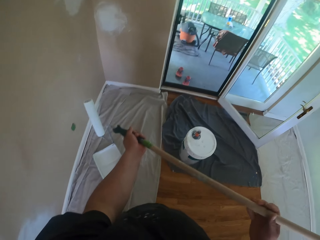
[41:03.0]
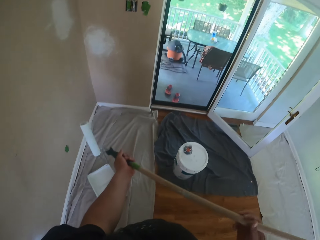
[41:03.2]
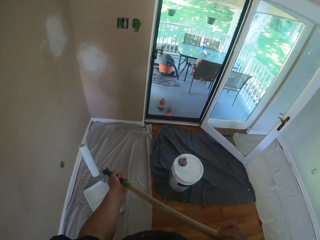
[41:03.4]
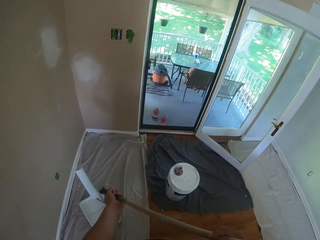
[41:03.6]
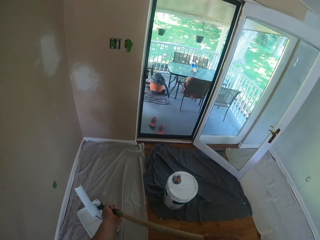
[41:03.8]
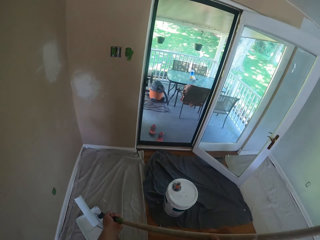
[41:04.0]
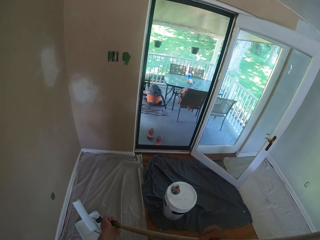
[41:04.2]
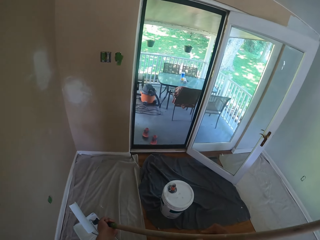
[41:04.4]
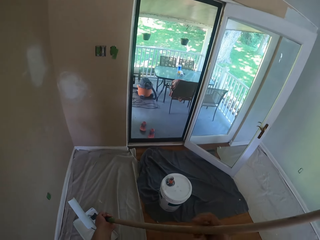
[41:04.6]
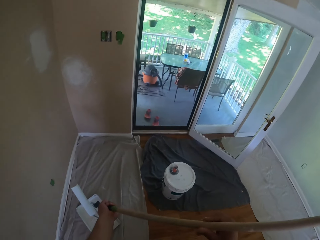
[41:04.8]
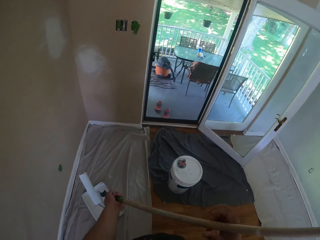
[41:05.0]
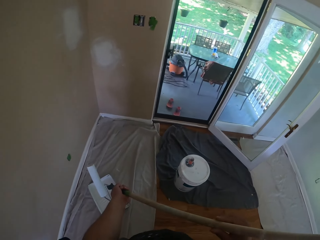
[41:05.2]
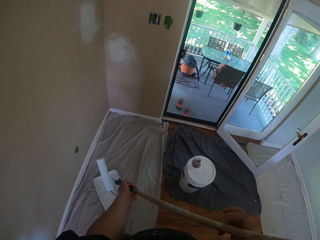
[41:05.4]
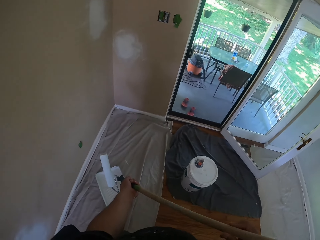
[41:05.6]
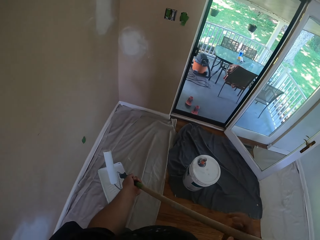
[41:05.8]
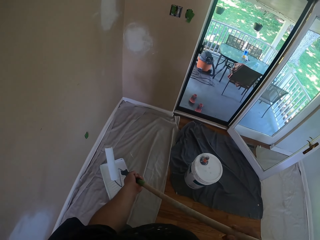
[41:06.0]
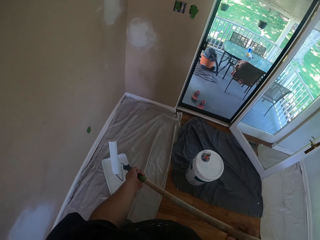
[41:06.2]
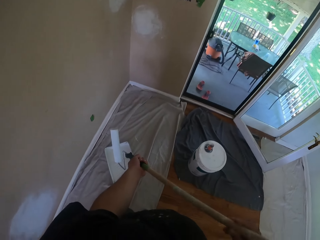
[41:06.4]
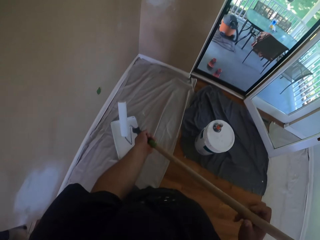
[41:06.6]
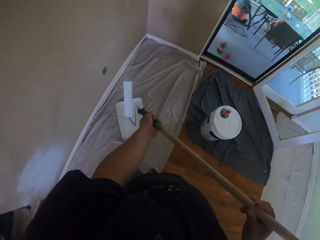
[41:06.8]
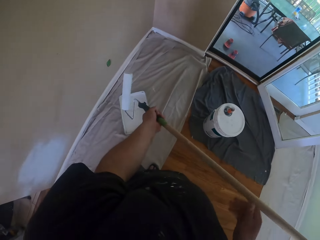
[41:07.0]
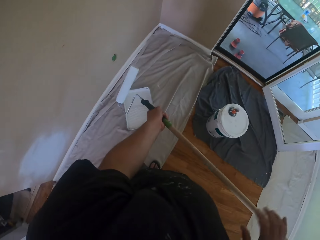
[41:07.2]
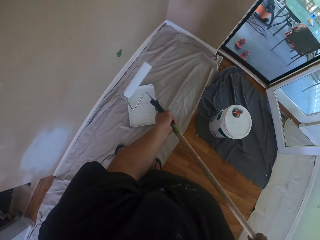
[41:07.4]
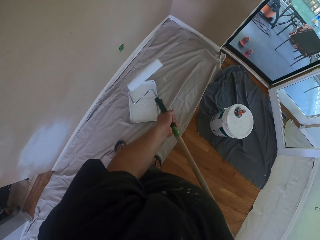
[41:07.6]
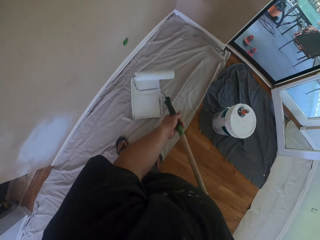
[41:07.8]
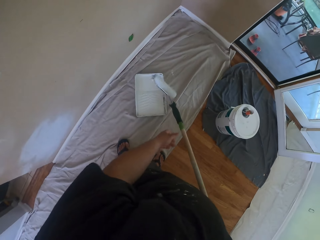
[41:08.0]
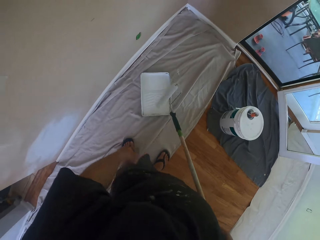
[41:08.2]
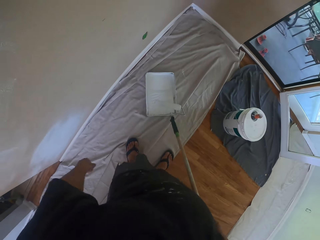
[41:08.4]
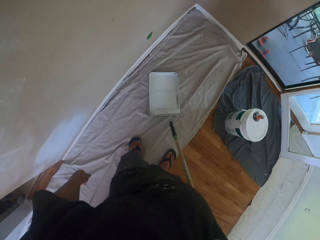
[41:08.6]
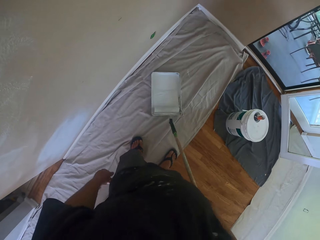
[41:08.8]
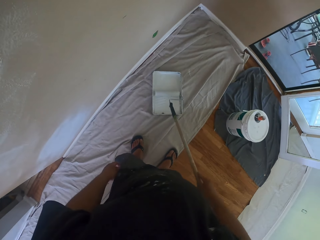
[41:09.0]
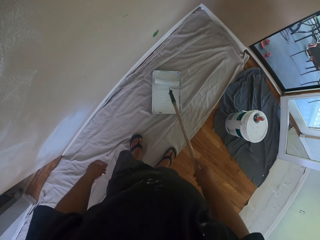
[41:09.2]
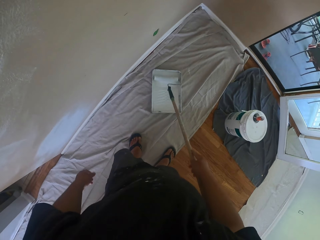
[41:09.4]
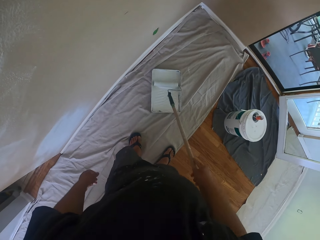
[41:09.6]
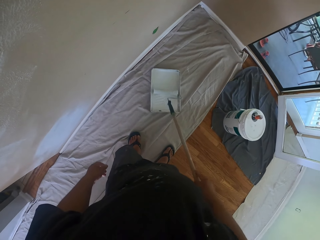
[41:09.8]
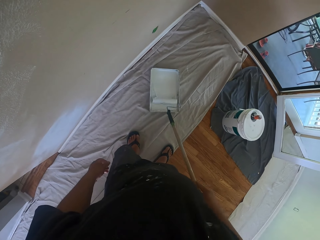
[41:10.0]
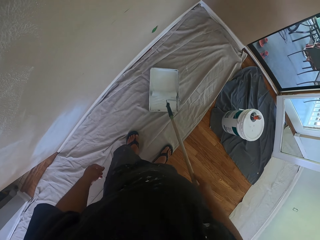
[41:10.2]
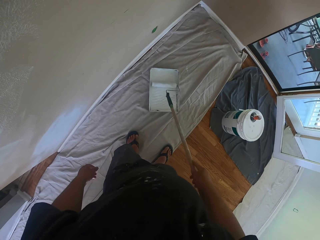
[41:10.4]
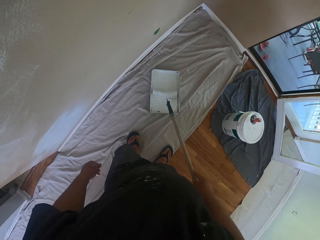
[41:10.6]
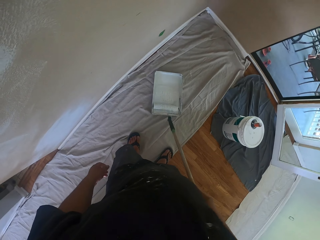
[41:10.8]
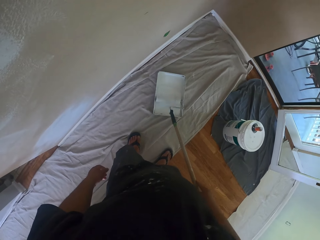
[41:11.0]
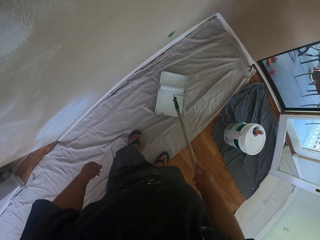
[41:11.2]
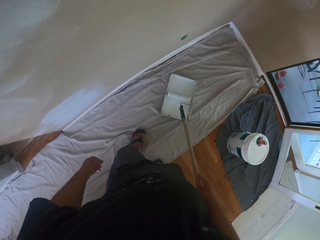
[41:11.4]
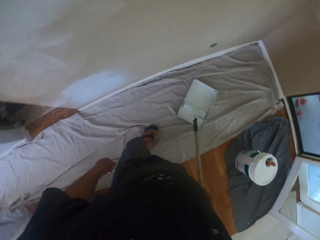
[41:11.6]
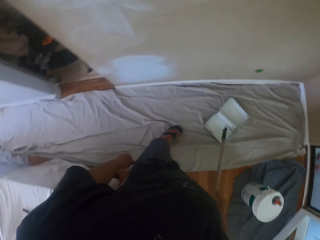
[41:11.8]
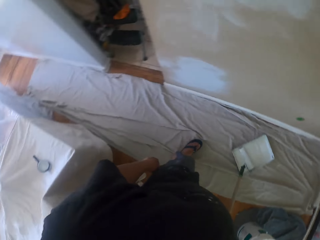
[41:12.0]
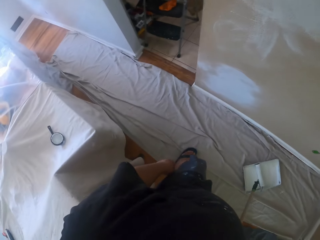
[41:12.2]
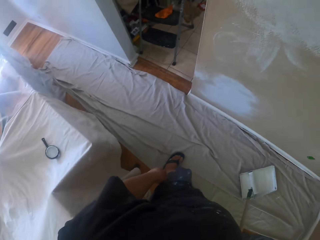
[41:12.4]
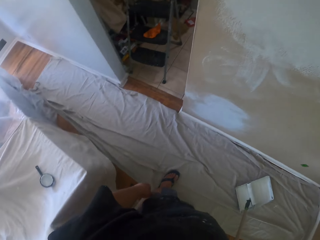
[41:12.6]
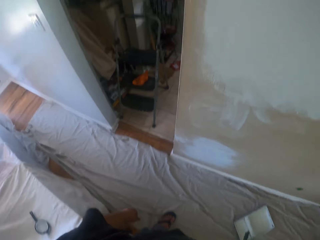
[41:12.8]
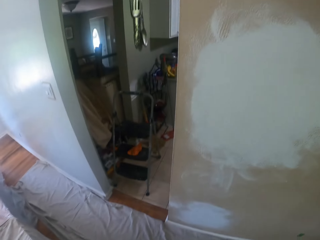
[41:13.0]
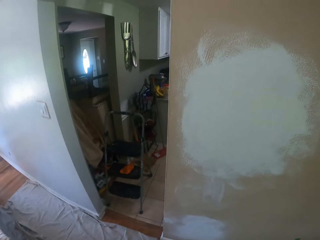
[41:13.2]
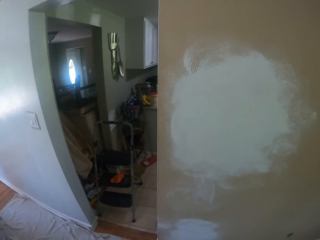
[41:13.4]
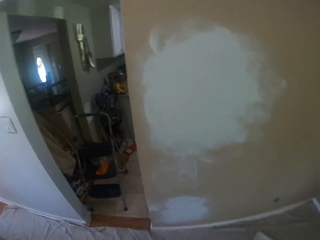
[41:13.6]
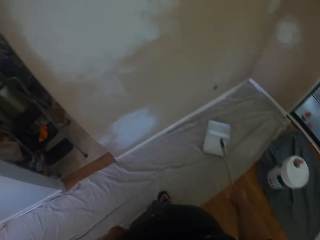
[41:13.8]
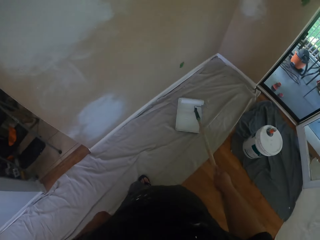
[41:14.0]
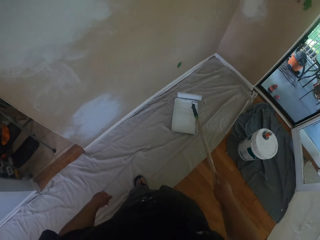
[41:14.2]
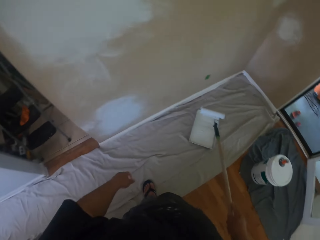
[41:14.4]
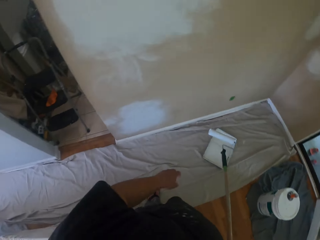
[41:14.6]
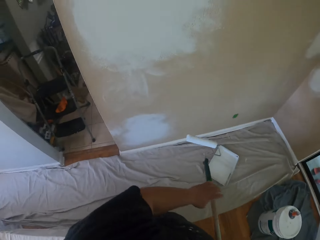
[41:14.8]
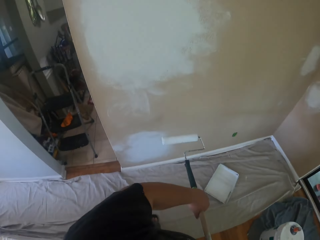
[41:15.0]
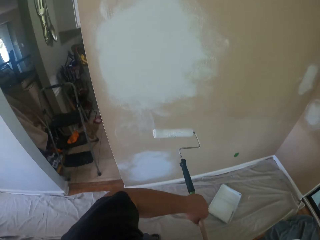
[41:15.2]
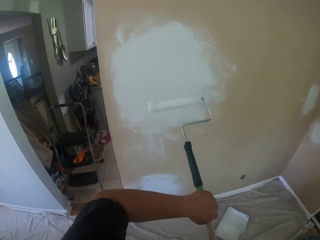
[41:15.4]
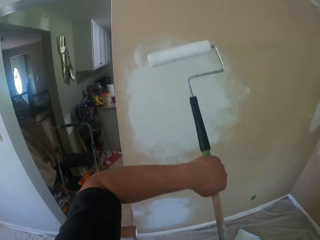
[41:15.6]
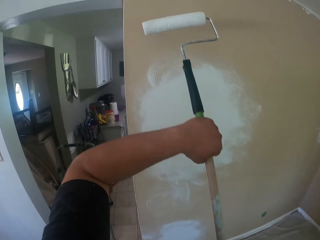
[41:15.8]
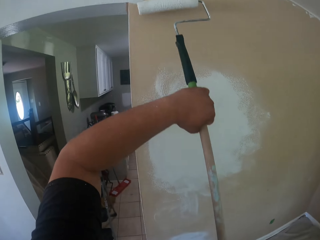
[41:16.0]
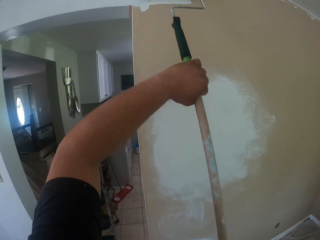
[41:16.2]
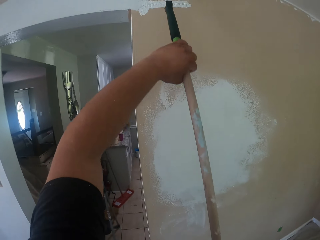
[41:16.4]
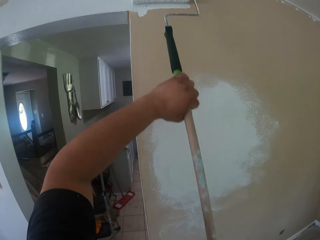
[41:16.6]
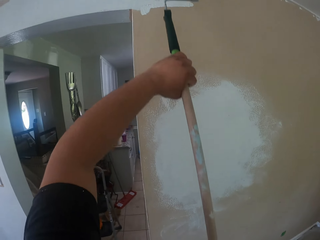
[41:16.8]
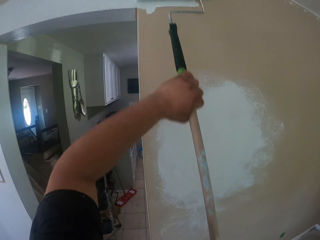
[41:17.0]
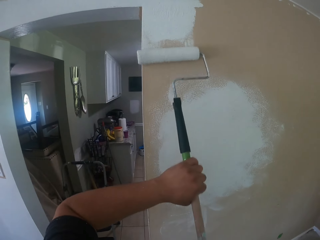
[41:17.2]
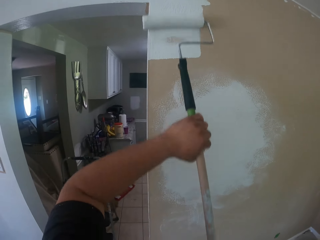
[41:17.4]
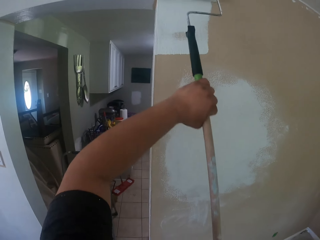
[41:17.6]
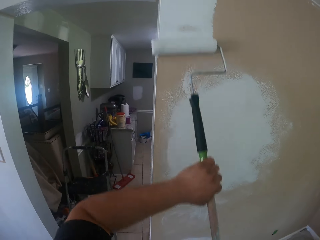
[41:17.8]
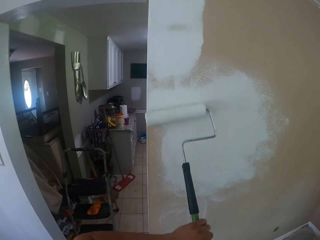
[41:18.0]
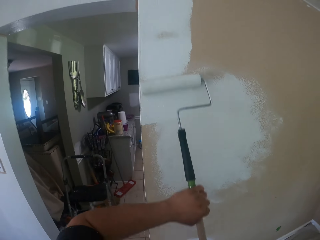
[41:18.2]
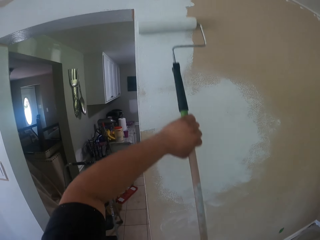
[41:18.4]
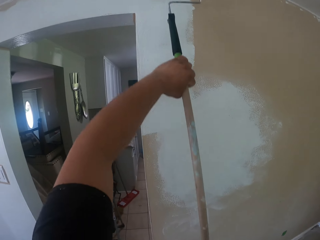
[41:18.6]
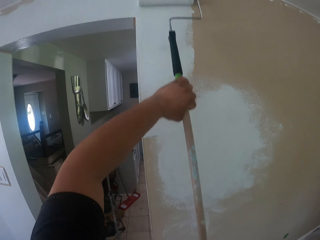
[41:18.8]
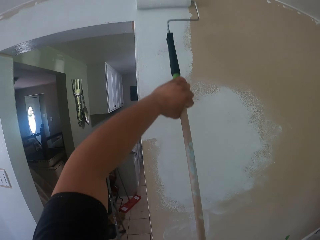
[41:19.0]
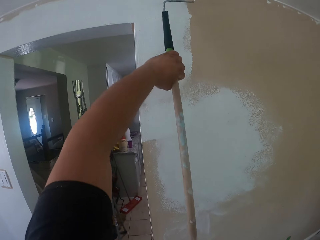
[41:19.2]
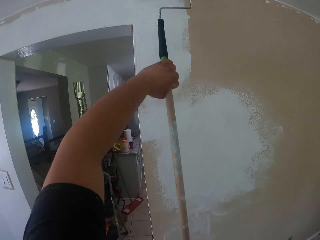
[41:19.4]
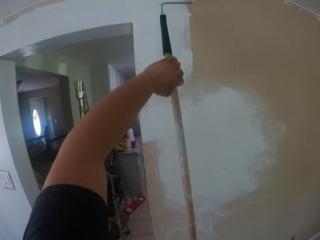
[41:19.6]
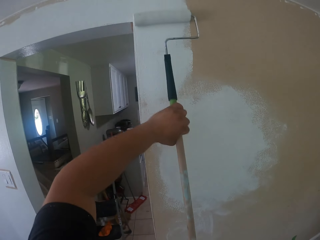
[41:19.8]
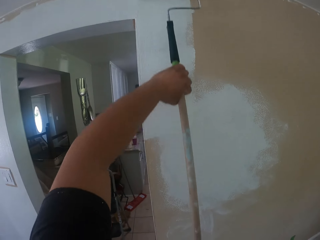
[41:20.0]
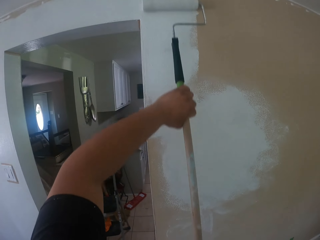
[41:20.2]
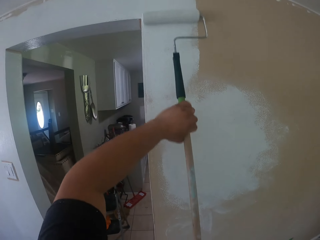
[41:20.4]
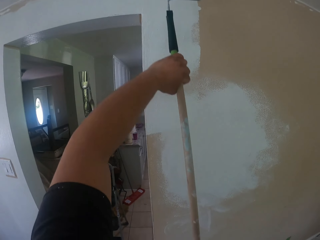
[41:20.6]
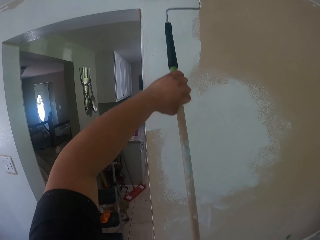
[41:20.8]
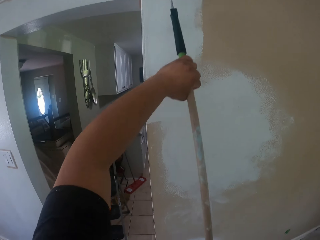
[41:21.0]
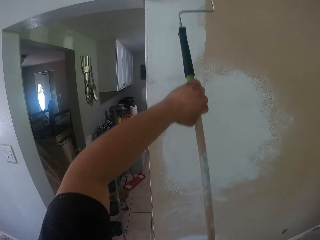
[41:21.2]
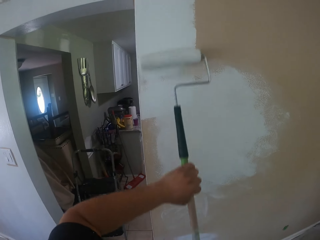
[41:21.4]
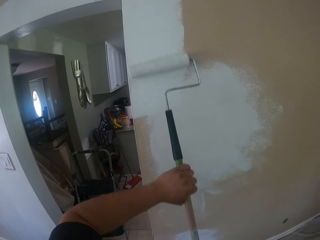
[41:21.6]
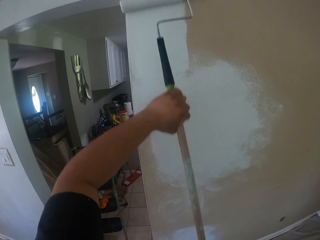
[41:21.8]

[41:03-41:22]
The camera wearer fixes the stick on the roller brush. They take some paint from the paint can with the roller brush. They paint the wall with the roller brush.

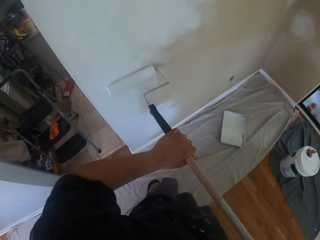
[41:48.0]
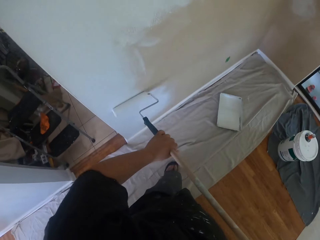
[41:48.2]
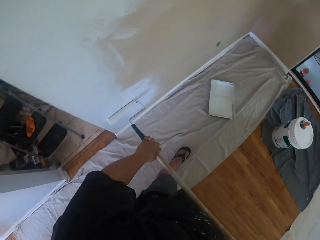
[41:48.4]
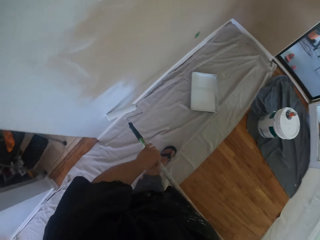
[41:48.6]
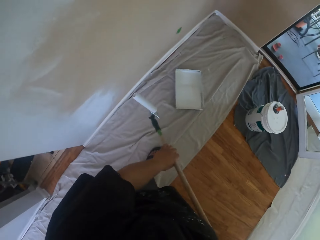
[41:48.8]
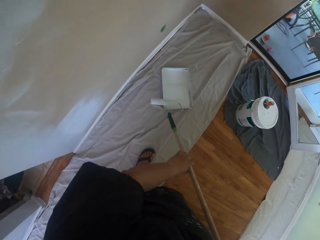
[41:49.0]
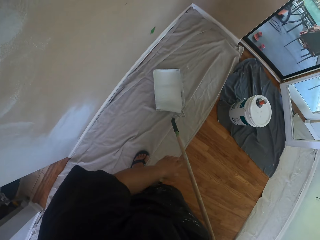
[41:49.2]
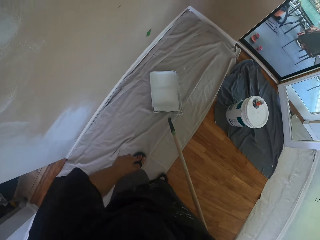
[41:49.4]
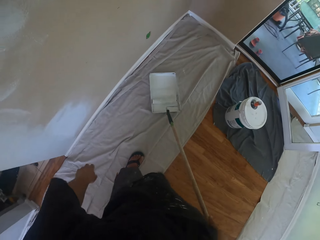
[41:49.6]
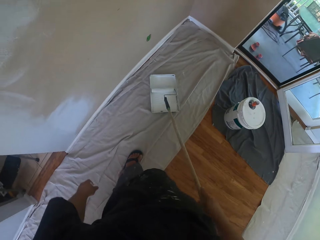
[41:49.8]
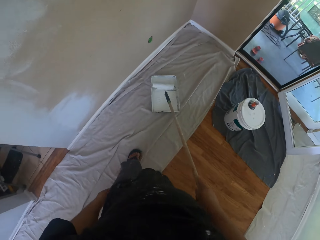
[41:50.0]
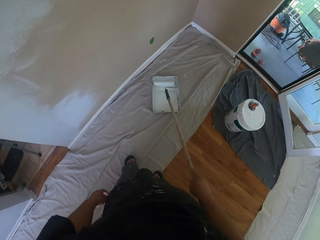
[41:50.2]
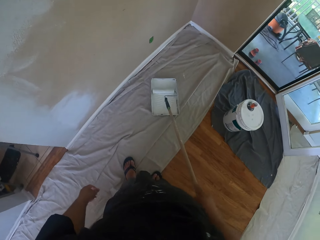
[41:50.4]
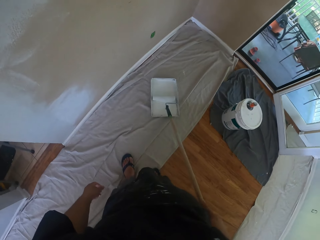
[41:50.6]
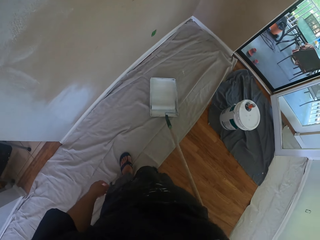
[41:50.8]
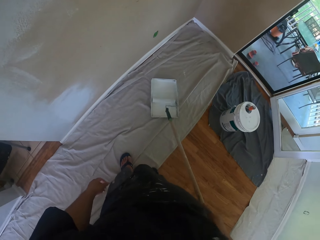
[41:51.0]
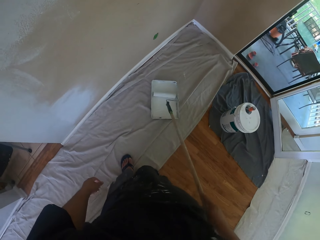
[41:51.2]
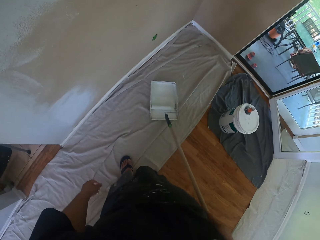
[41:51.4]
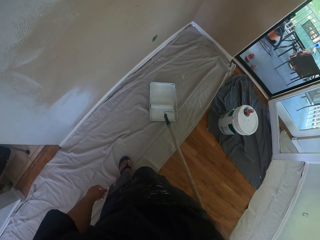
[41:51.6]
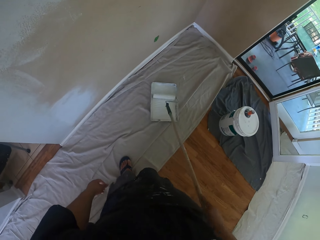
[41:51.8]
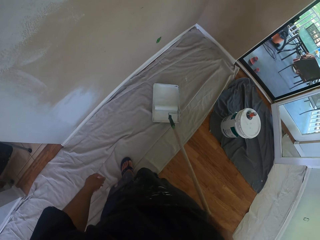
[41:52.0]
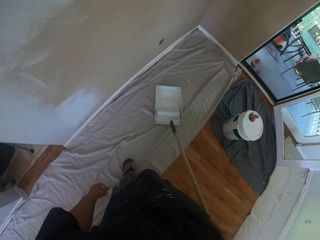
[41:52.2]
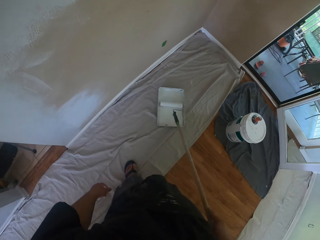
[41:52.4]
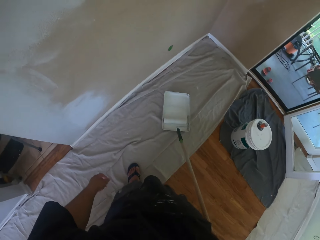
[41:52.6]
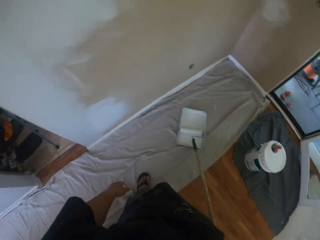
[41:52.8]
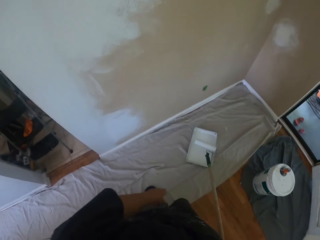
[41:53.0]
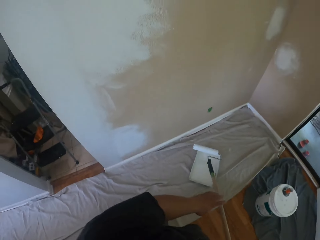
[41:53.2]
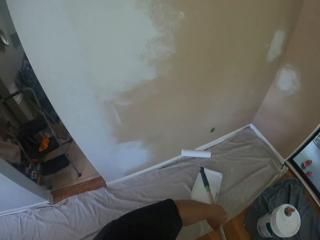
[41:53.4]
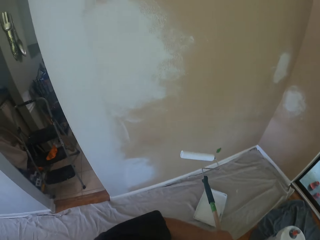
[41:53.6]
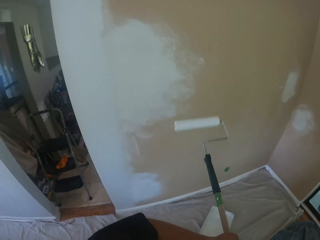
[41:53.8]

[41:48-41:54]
The camera wearer takes some paint from the paint can with the roller brush.
